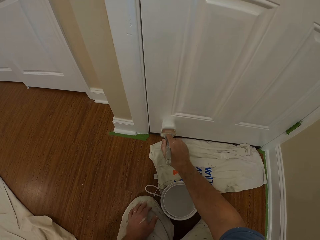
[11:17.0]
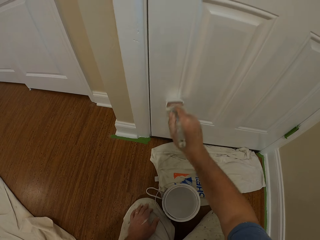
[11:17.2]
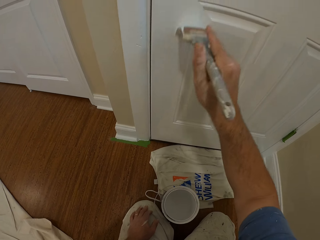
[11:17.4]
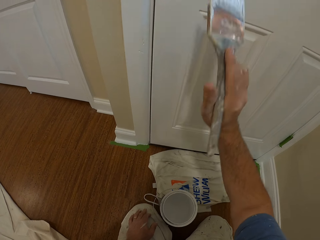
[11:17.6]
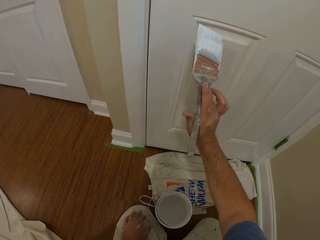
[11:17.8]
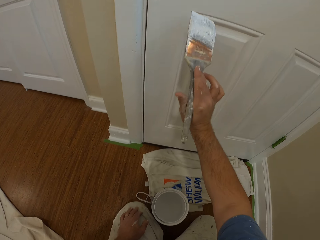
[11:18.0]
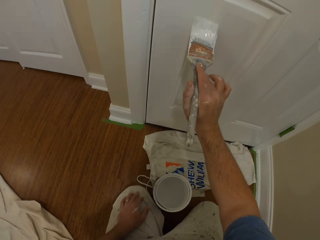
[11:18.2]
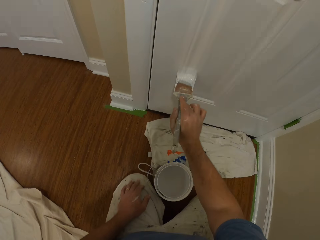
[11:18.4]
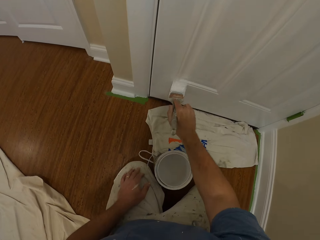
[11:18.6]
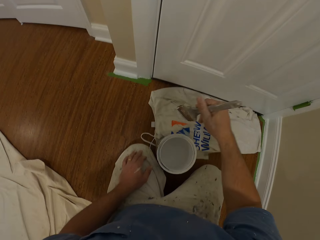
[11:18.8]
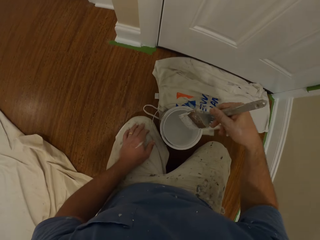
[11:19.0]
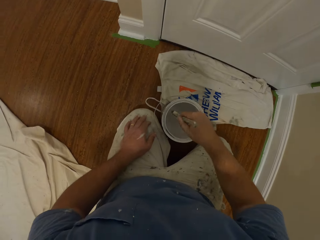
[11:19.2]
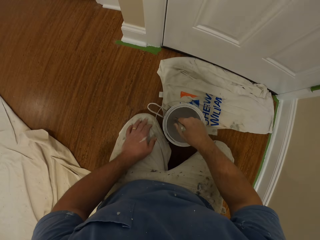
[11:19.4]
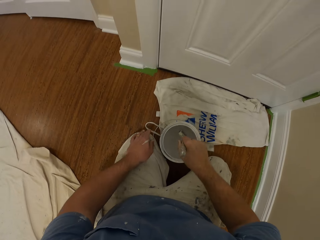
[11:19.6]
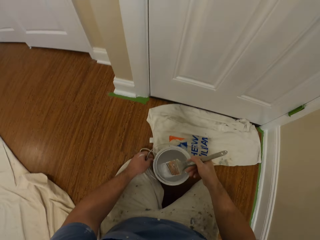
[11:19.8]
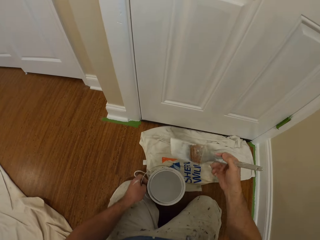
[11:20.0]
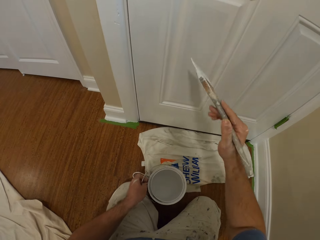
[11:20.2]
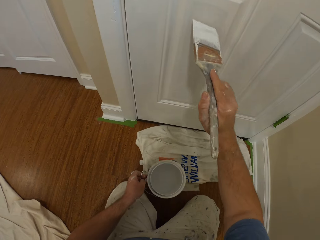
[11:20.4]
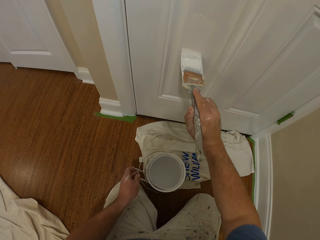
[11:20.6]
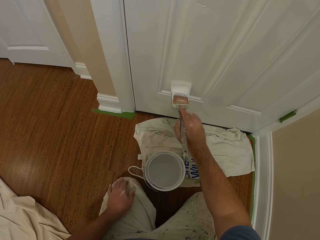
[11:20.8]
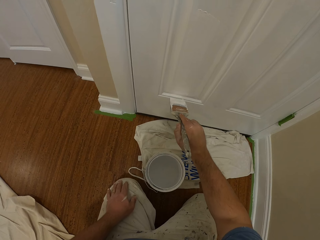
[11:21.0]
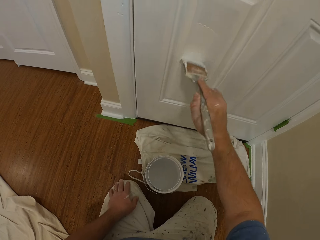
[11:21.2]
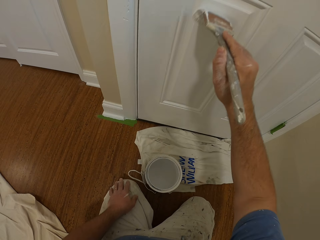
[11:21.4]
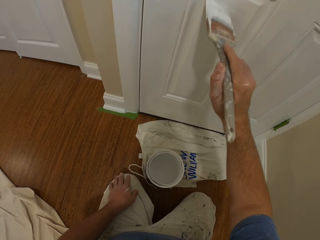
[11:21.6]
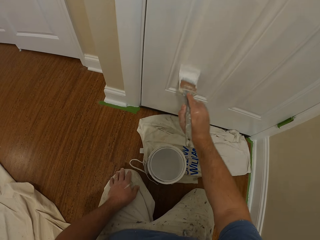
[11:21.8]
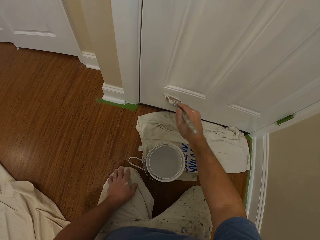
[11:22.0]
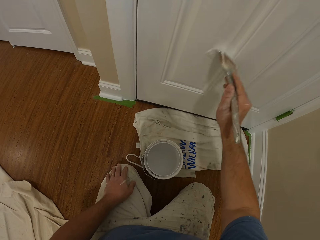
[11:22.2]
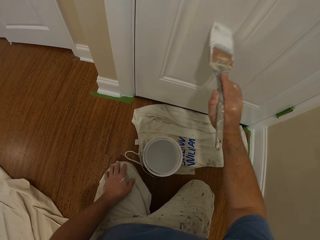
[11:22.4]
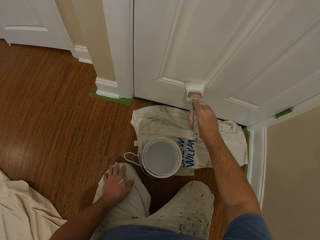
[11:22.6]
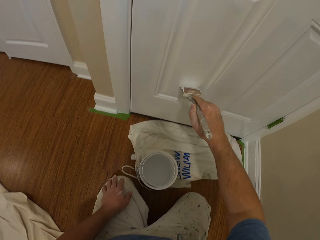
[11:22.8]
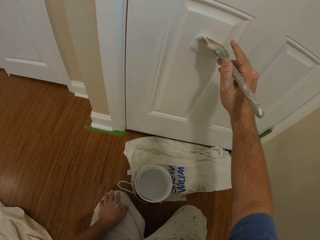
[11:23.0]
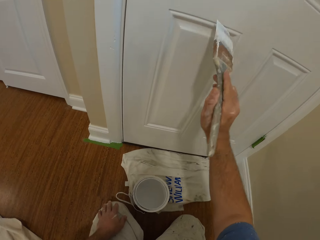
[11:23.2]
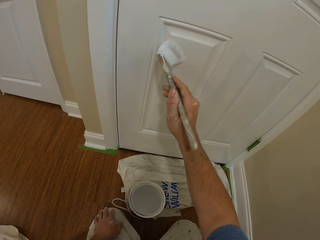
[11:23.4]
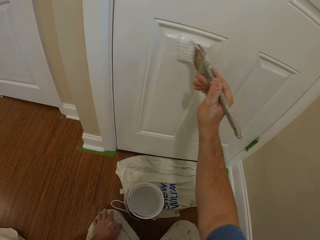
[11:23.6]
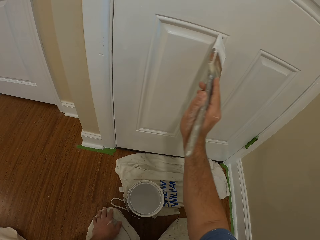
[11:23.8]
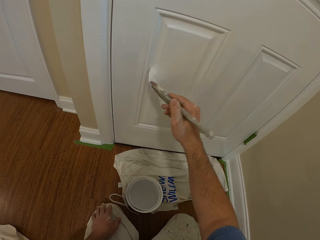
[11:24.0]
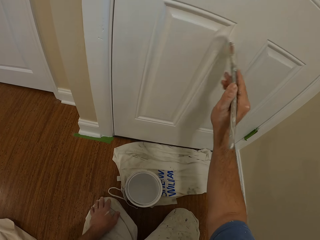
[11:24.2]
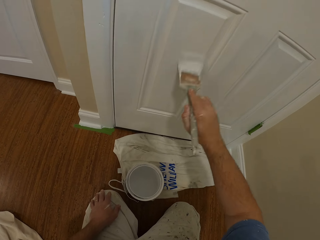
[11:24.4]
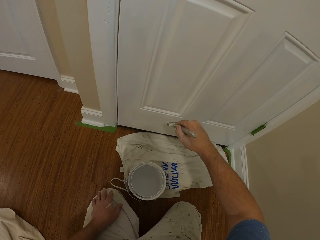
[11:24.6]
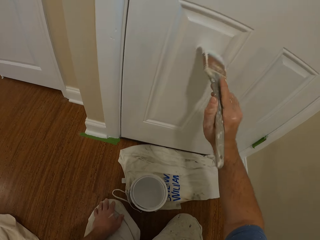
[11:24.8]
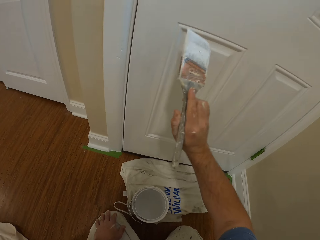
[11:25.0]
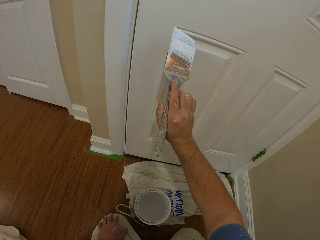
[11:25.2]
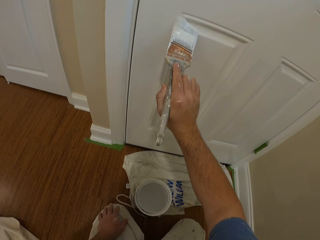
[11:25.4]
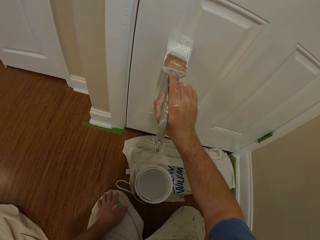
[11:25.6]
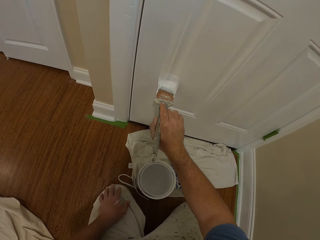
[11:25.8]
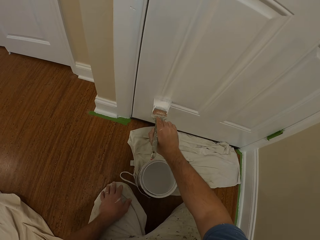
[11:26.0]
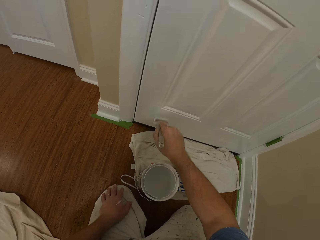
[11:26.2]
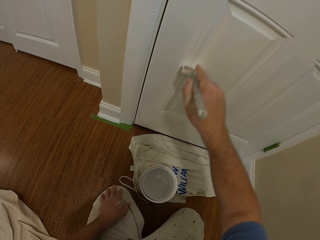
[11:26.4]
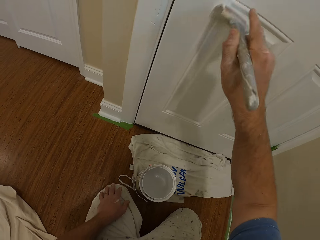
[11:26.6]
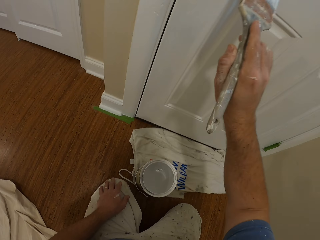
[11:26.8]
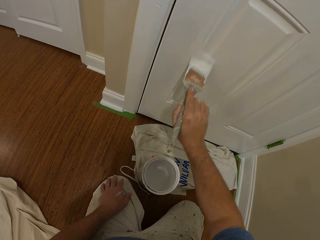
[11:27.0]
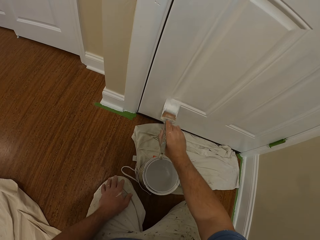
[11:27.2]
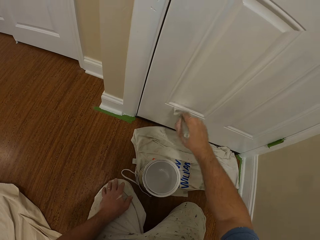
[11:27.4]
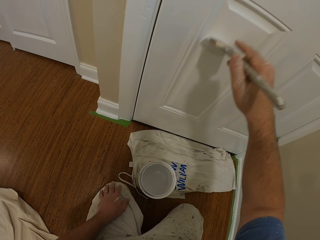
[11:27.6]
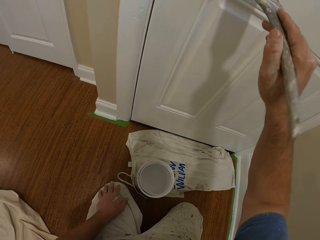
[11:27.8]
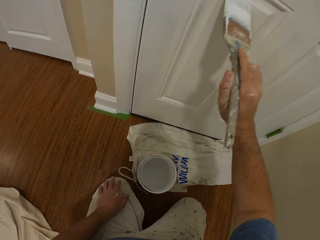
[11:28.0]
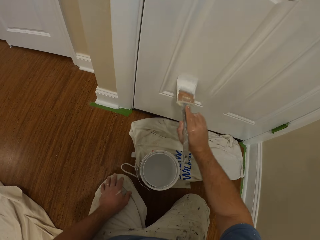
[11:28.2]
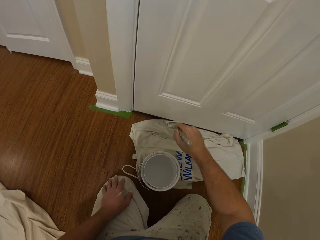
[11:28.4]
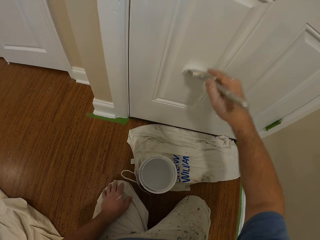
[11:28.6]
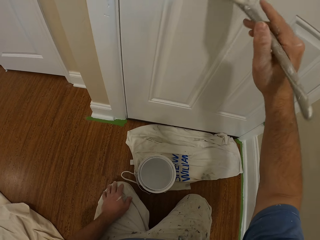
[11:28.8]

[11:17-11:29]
The camera wearer inserts the paint brush into the paint container on the floor. He draws paint from the paint can with the paint brush. He removes the paint brush from the paint container and holds the paint container with his left hand. He removes his left hand from the paint container. He paints the door with the paint brush in his right hand.

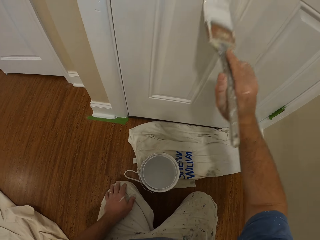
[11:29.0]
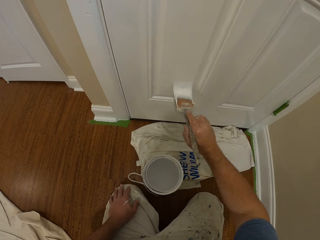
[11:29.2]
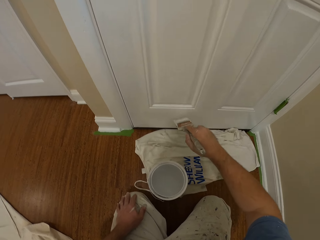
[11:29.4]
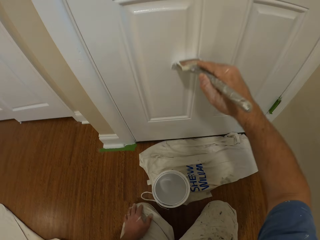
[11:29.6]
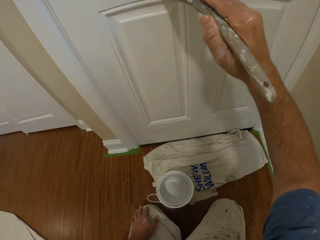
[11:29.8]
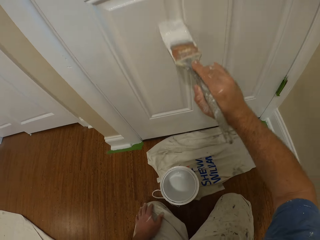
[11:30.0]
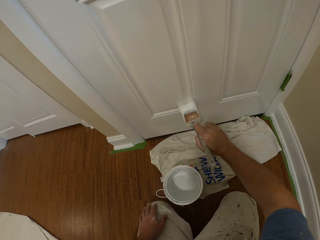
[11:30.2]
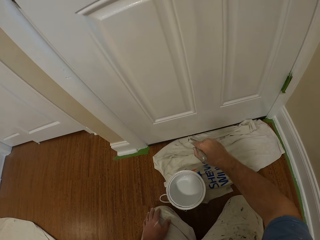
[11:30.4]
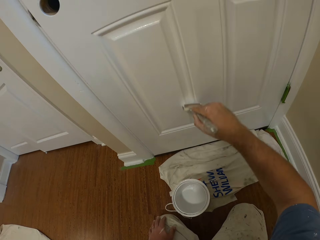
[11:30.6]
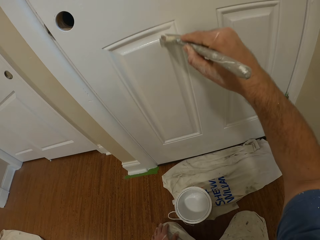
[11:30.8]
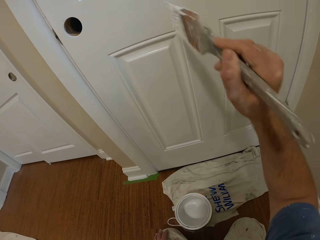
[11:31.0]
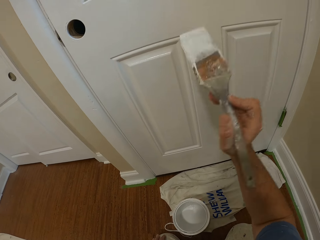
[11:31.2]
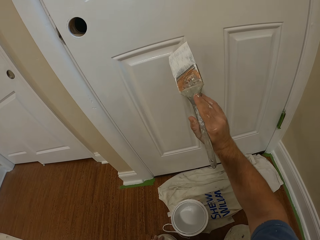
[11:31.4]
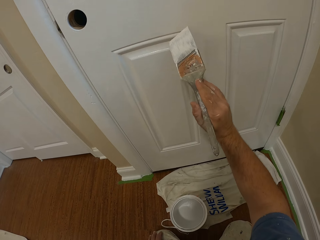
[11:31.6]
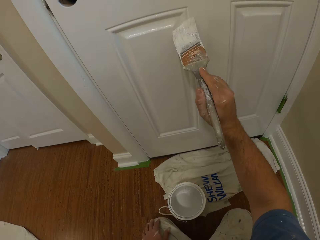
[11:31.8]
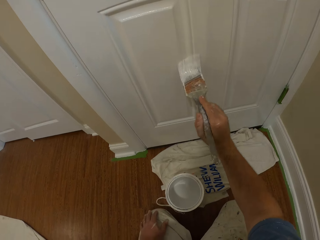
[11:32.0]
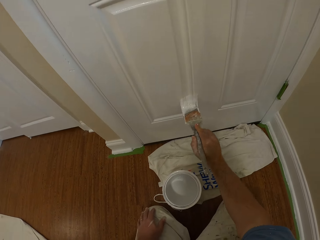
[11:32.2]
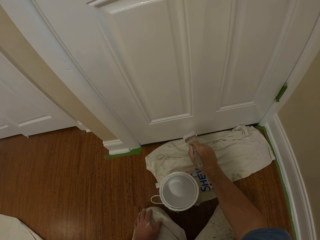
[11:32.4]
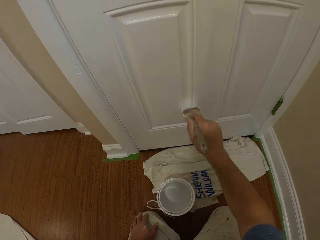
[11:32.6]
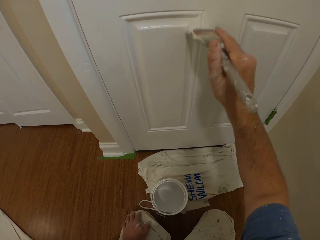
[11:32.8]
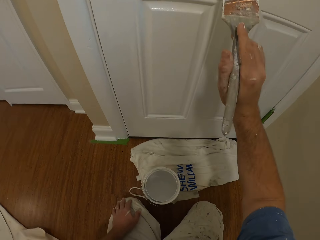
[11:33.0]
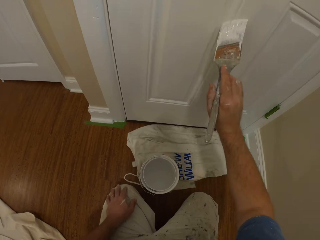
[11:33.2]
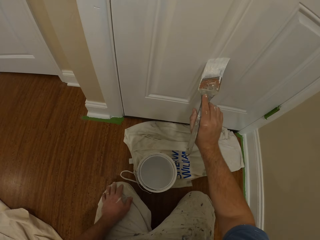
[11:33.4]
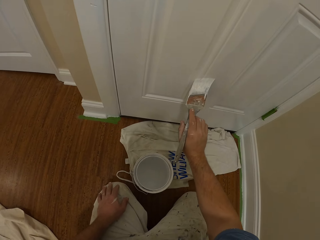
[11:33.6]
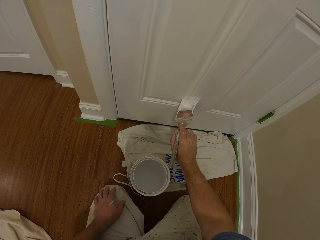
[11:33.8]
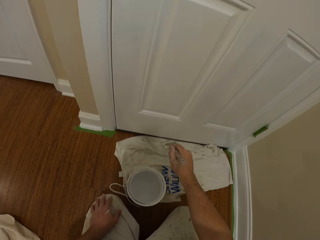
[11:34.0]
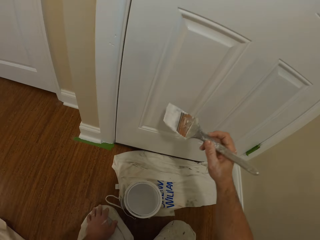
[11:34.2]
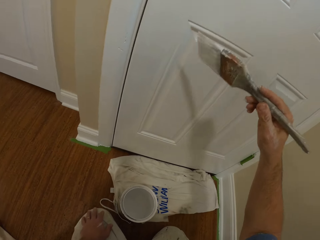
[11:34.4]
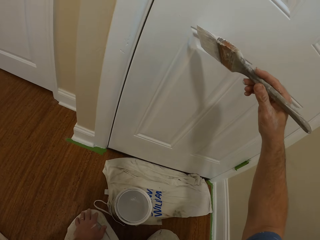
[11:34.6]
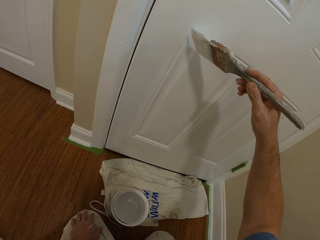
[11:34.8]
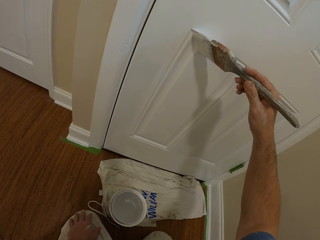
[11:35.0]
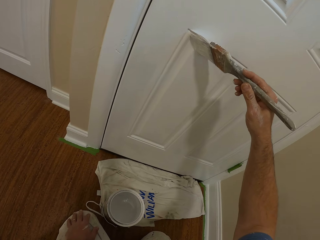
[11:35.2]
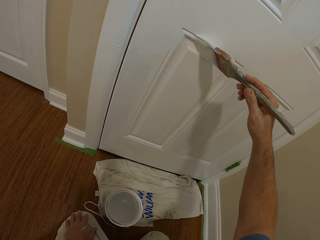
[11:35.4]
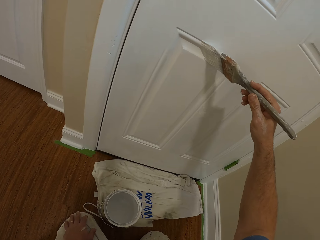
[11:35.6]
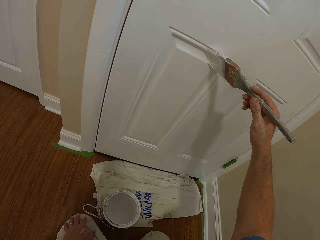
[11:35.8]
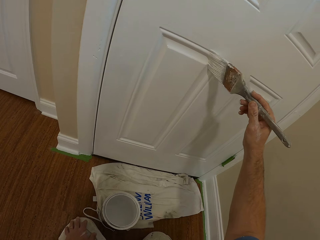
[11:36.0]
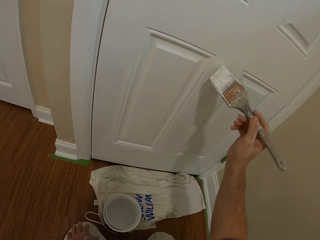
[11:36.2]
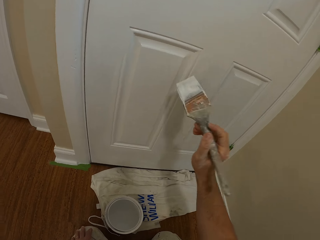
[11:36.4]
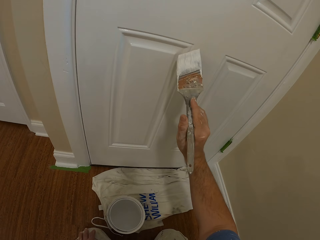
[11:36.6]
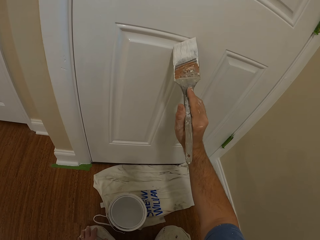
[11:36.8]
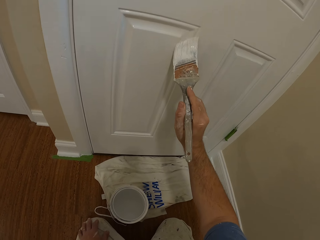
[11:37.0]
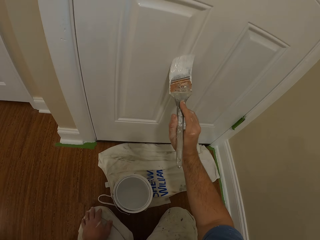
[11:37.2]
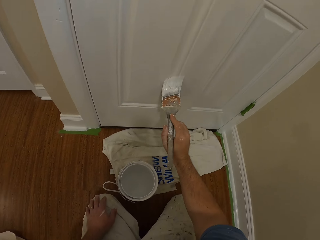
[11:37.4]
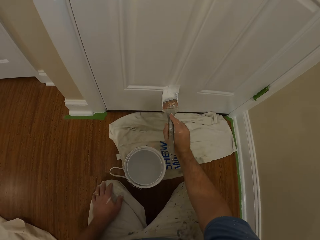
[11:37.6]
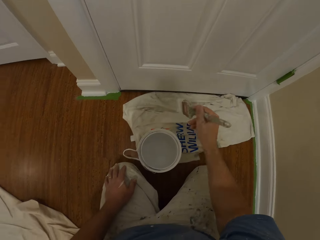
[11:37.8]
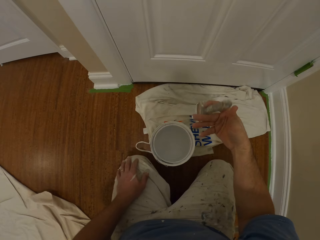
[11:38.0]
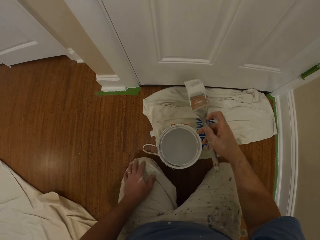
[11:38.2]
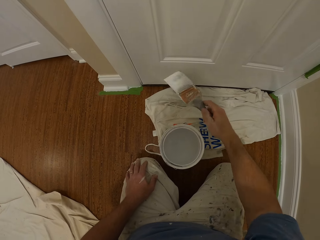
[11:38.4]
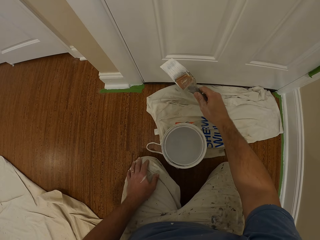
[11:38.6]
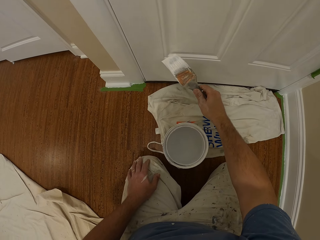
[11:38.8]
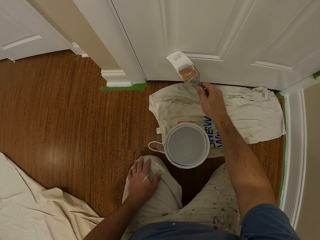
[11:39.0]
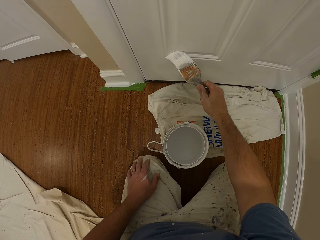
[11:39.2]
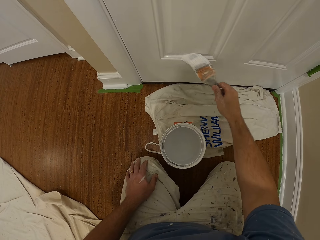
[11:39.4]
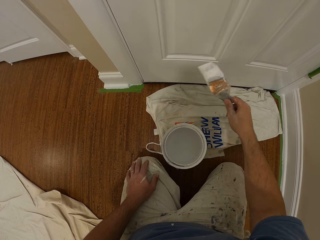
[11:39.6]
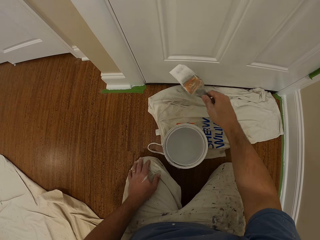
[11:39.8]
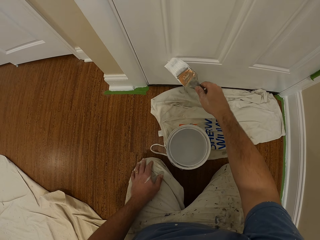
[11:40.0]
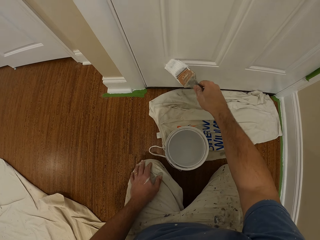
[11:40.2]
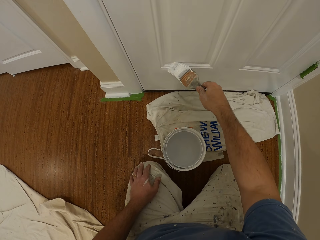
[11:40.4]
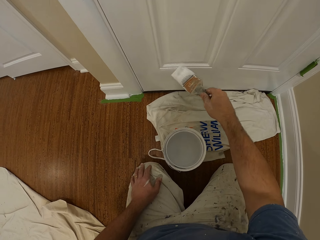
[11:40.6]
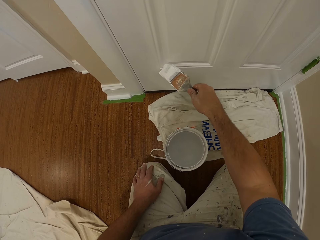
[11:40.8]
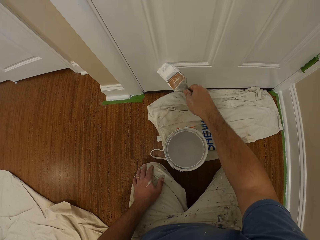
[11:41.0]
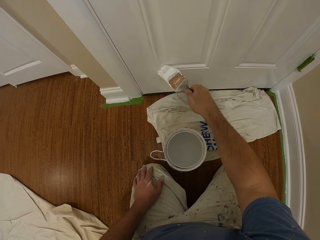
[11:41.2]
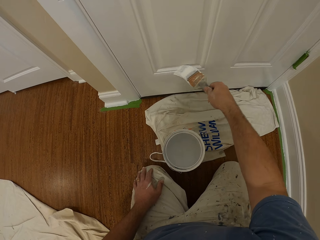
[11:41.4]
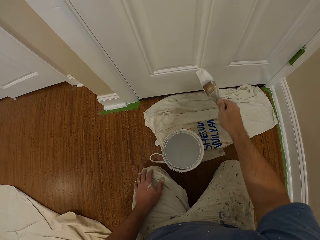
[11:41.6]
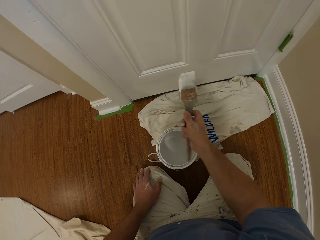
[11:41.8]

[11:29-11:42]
The camera wearer turns the paint brush. They paint the door with the paint brush.
